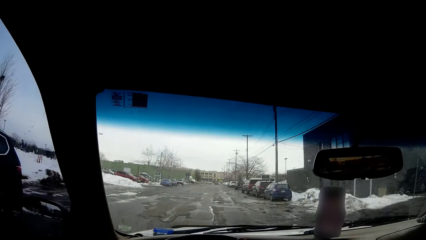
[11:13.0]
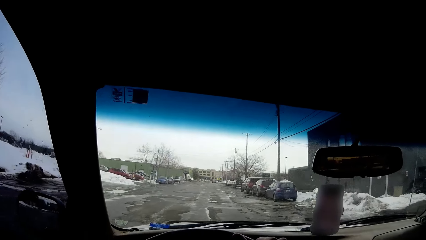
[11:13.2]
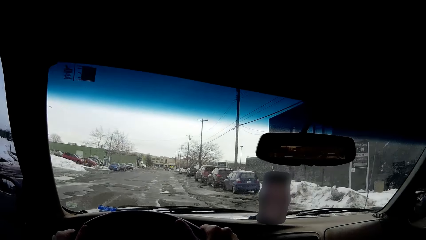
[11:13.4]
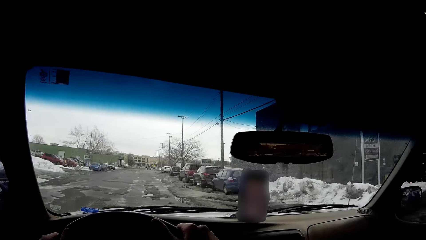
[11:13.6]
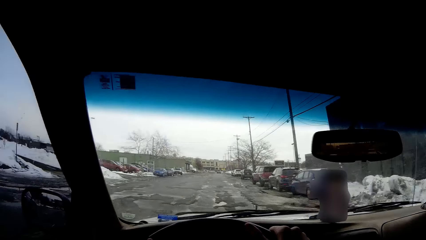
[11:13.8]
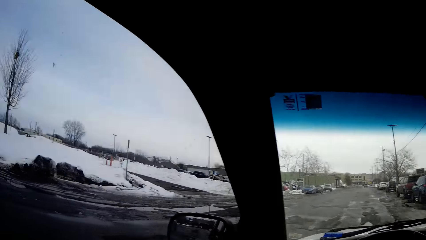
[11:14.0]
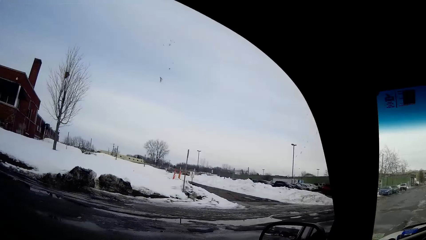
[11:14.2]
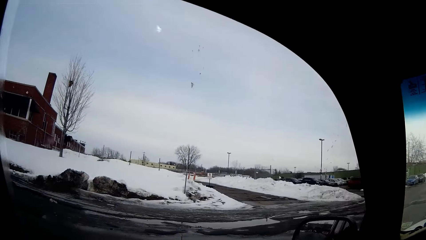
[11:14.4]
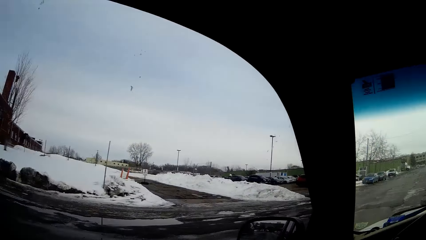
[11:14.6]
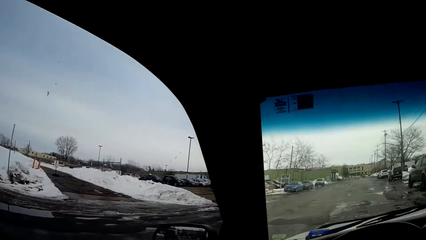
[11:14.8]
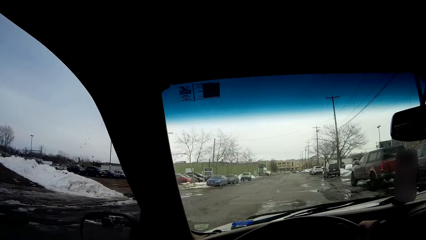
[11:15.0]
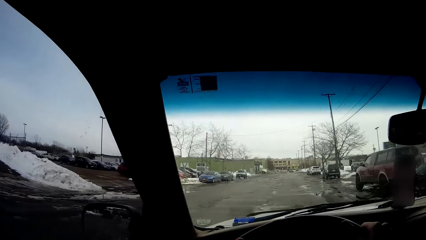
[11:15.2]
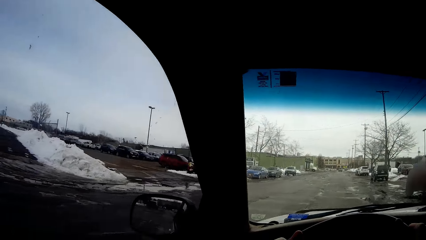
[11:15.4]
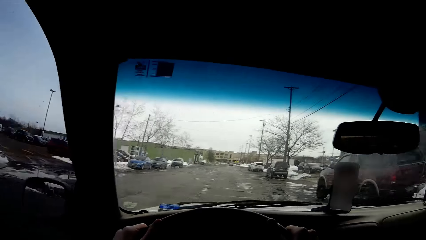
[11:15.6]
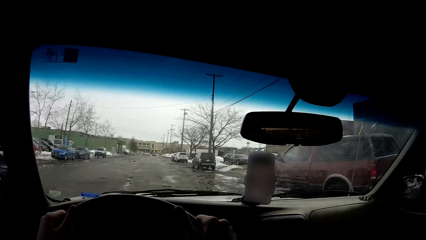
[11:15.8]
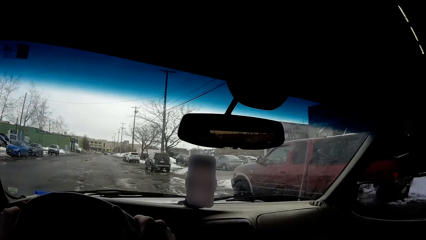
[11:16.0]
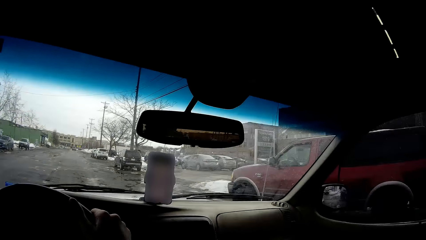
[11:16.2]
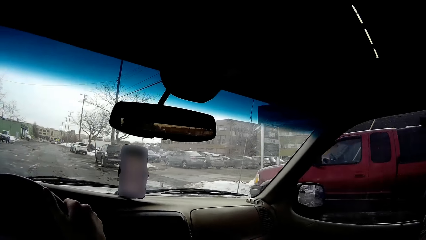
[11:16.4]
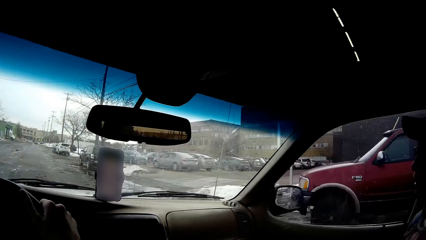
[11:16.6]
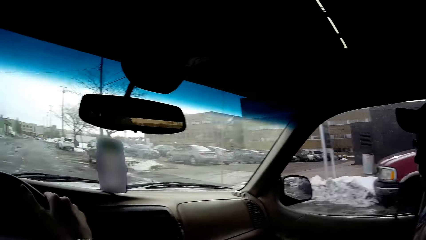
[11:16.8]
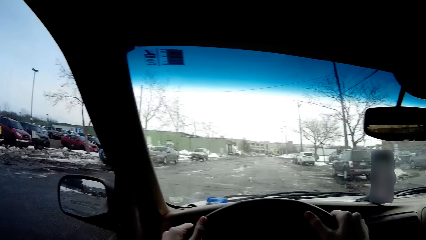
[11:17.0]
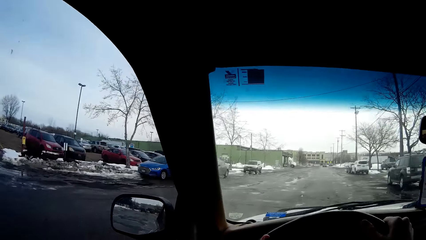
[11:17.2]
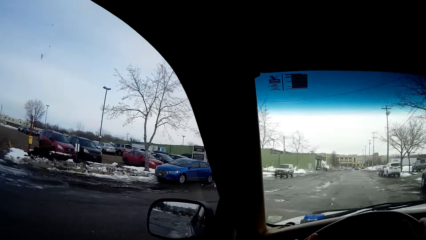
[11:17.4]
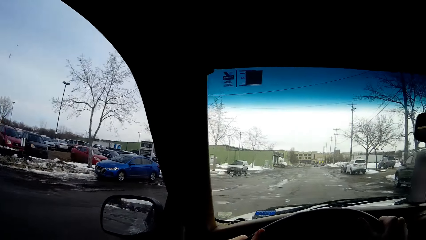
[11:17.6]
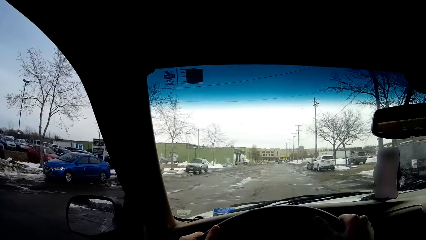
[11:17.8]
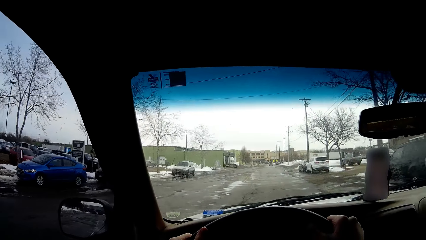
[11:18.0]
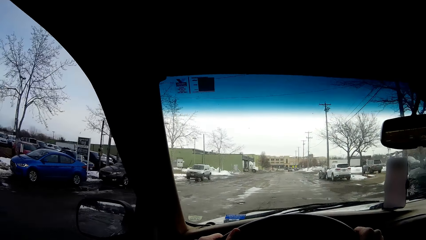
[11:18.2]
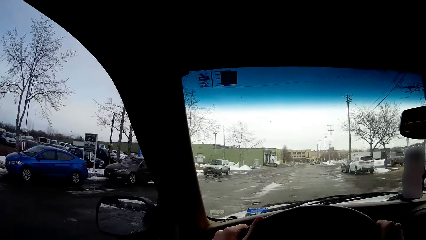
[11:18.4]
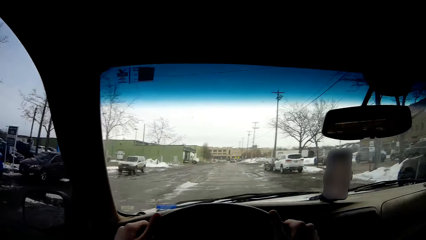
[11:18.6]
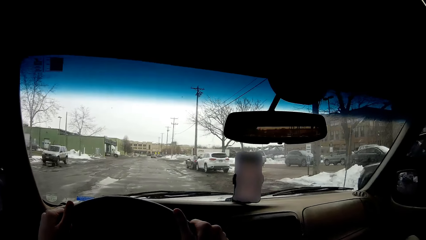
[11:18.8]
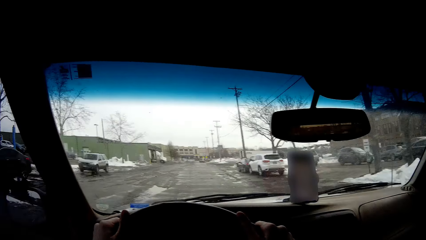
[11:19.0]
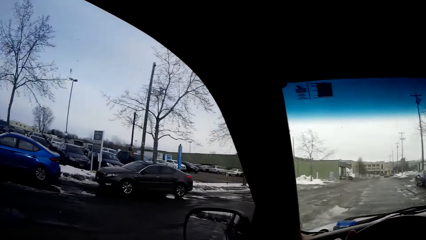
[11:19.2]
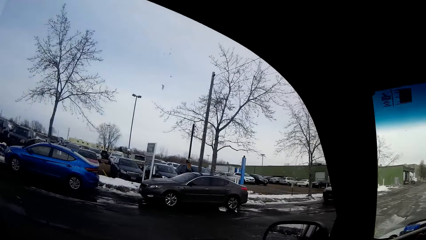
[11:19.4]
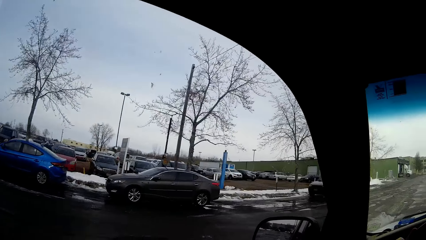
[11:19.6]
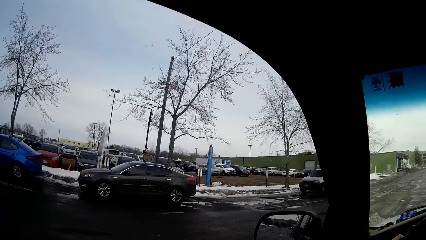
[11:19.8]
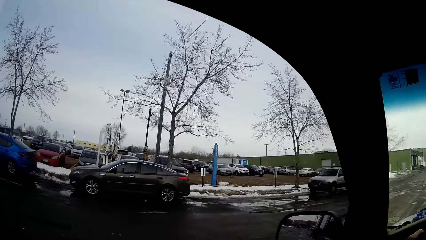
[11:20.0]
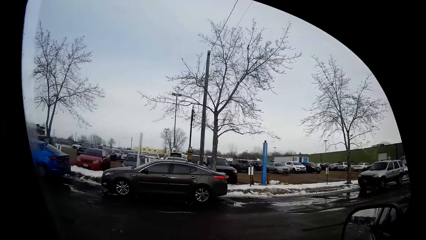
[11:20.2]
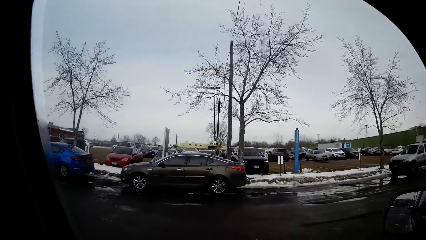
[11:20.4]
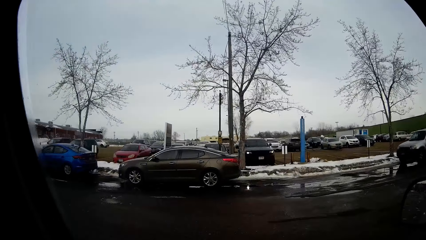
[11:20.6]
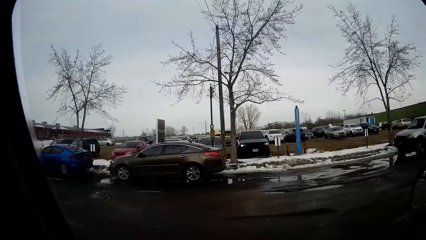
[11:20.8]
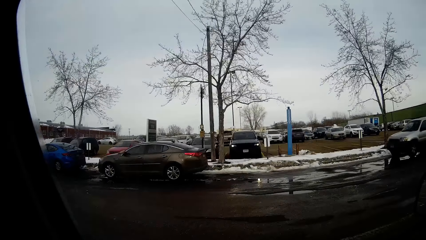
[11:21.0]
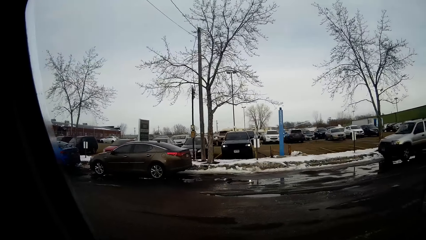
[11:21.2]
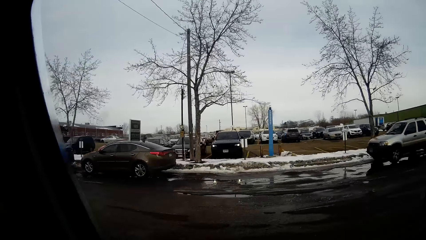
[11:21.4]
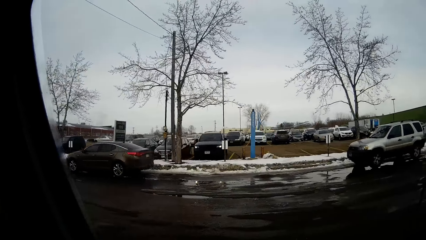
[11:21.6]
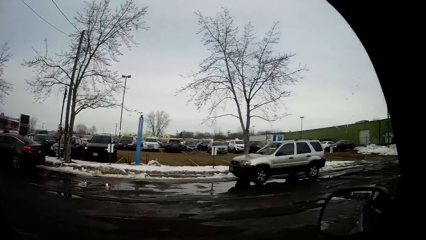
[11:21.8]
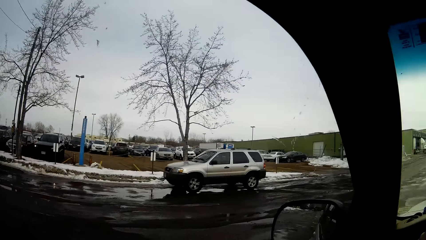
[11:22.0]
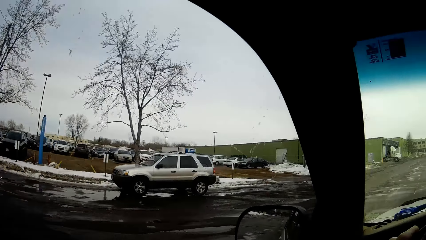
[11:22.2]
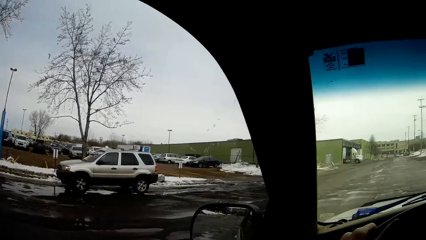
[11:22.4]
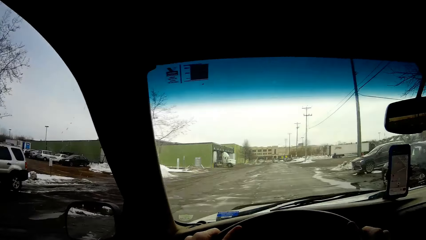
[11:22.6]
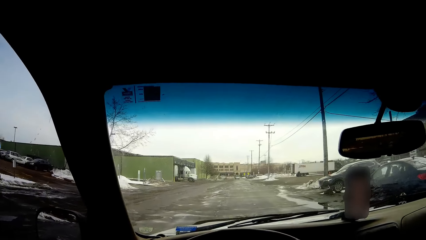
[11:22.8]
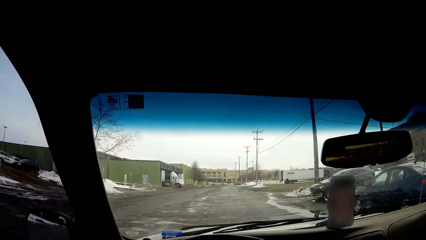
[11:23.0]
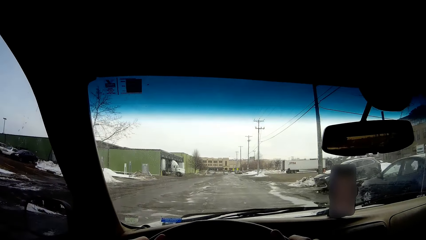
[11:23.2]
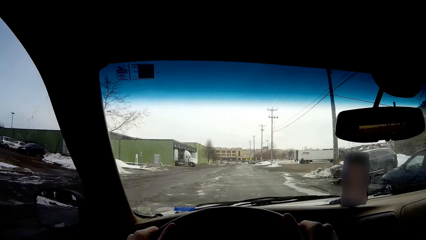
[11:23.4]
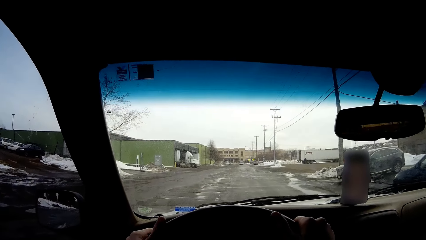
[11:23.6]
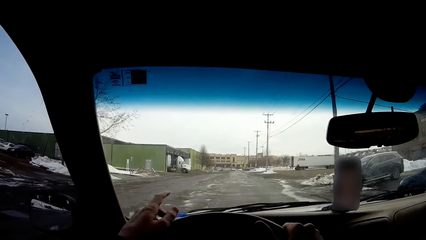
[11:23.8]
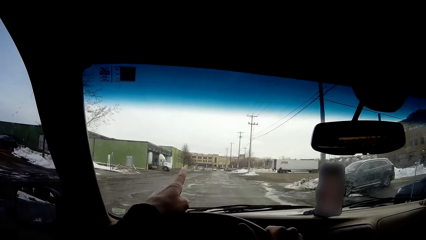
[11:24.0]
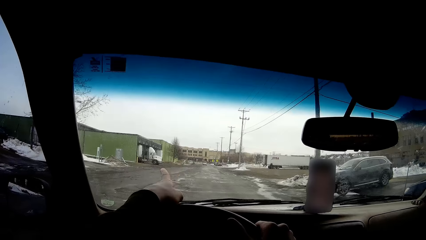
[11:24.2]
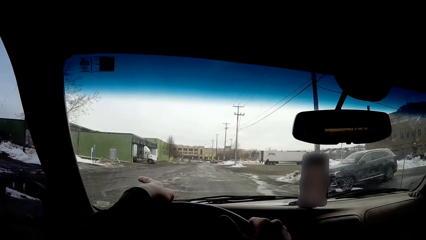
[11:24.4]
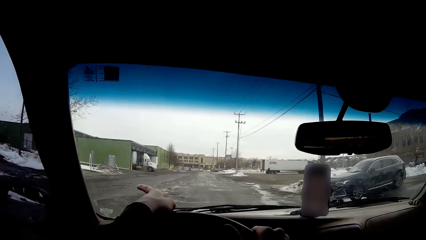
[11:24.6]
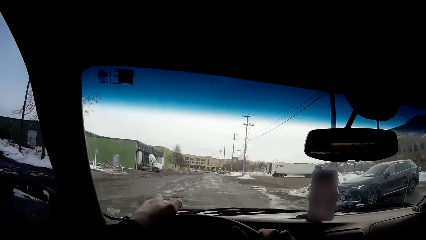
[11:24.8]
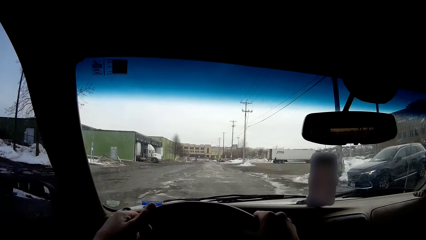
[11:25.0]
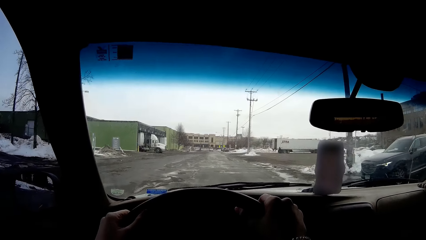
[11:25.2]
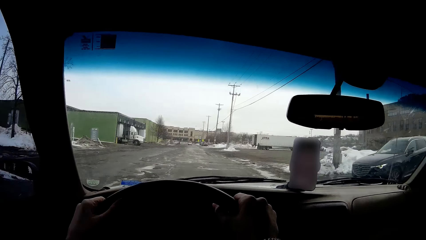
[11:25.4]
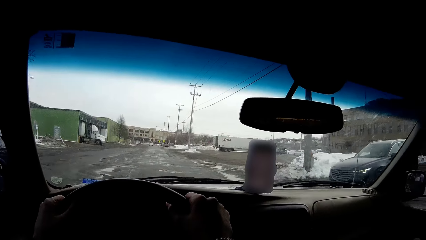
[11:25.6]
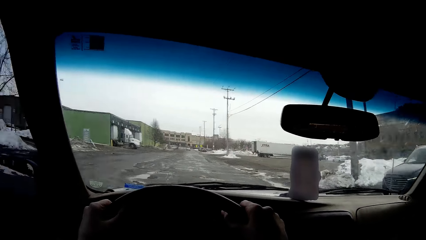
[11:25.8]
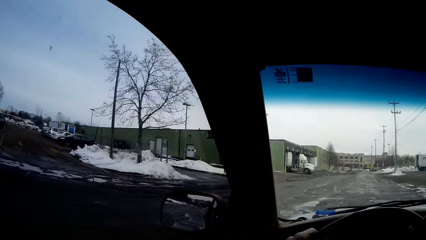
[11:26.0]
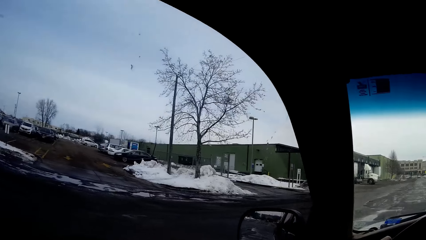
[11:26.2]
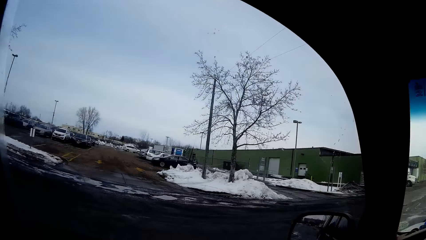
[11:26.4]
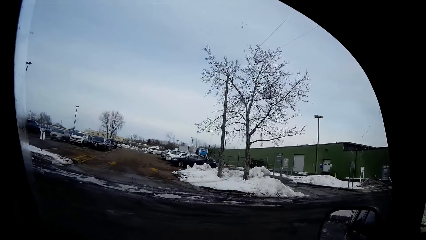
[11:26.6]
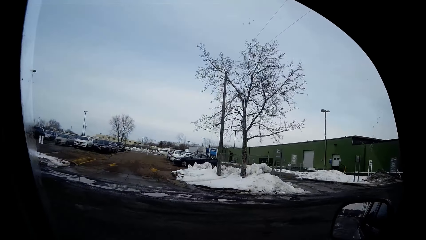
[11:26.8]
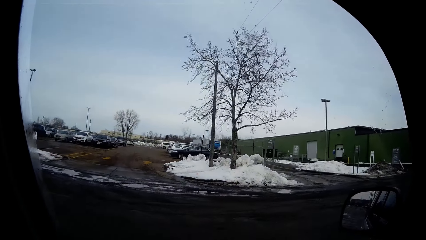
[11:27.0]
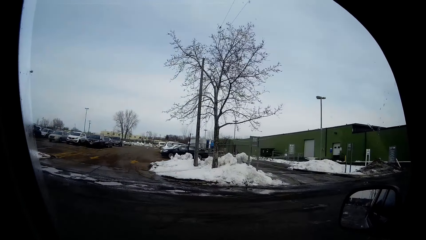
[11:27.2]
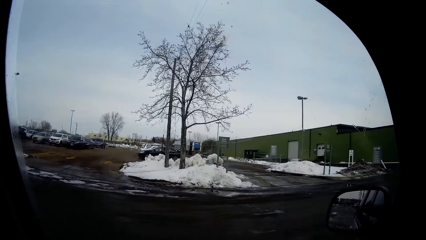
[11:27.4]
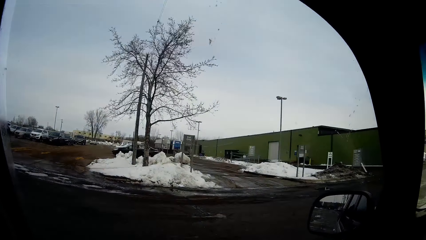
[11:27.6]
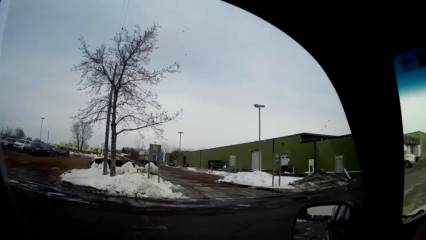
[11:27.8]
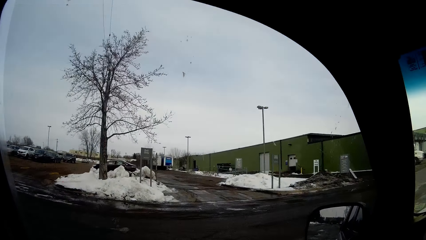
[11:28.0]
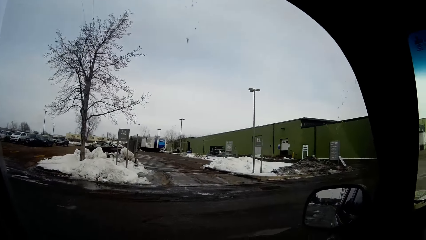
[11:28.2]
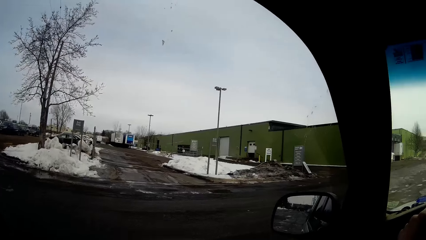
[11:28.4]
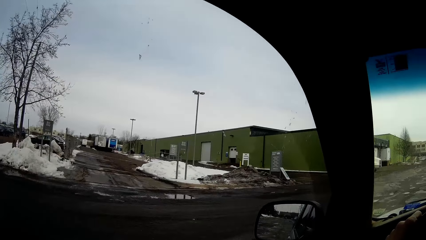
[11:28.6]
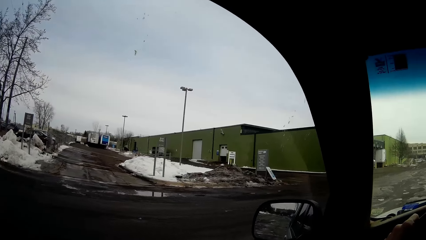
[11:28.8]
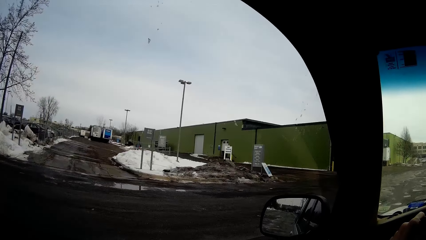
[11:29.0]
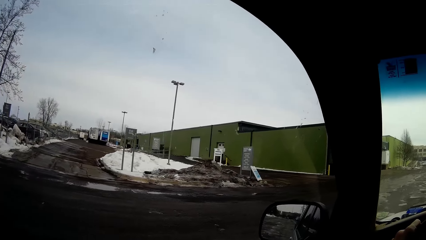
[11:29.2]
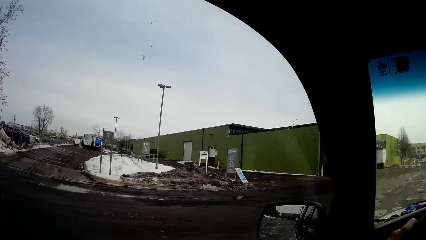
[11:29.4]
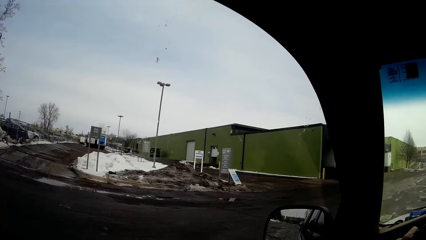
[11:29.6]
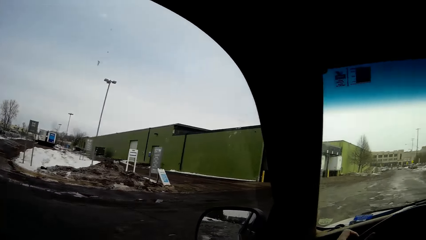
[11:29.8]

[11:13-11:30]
The camera wearer drives a car. They look around the street. They drive the car. They look around the street. They stare at the parking lot. They drive the car on the road. They point a finger. They drive the car on the road. They look around the street.
